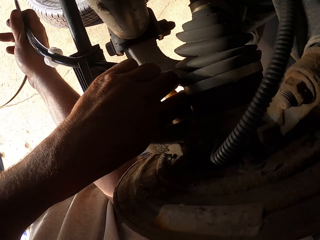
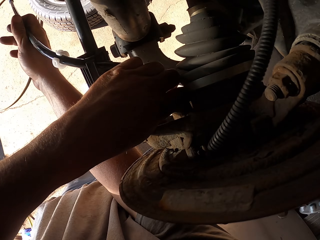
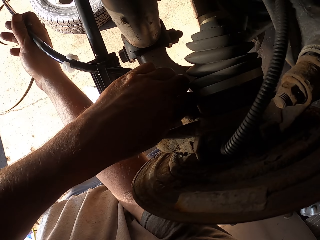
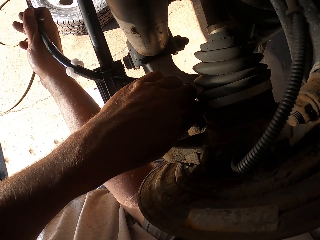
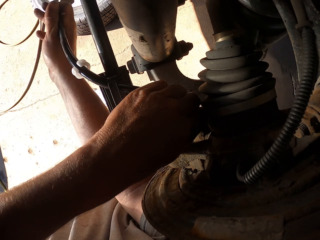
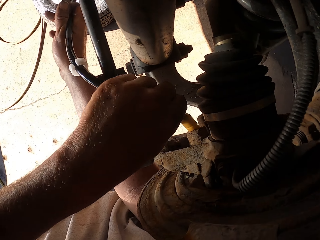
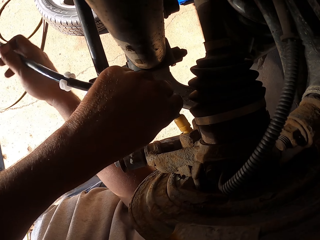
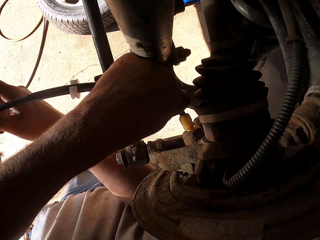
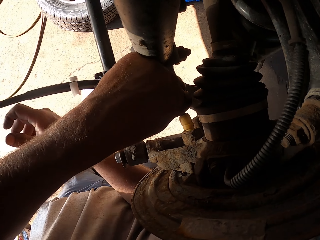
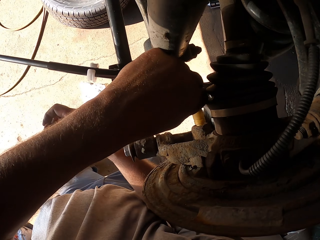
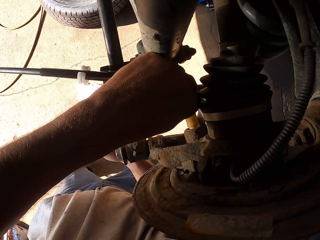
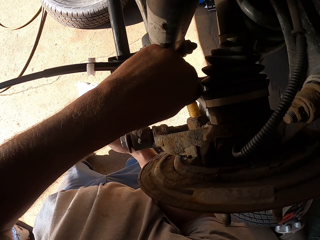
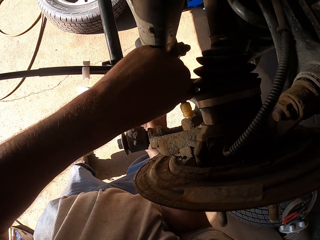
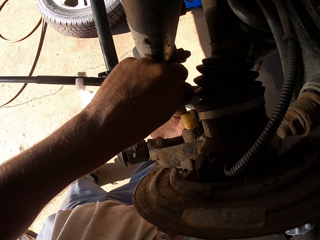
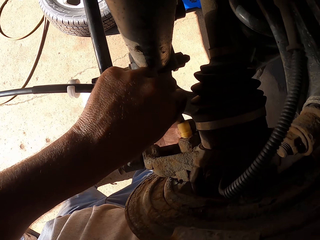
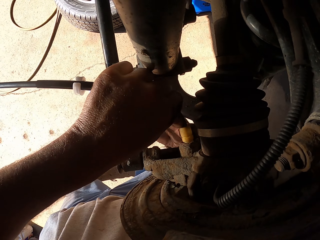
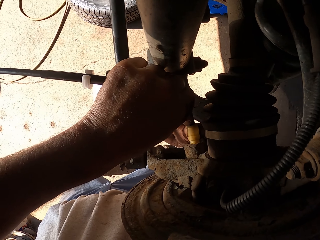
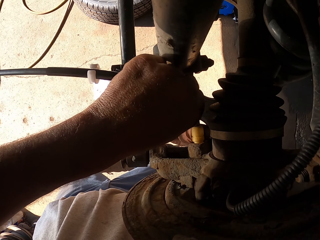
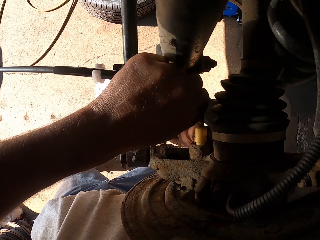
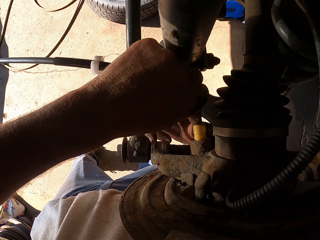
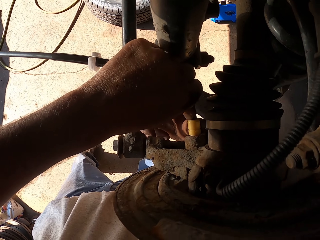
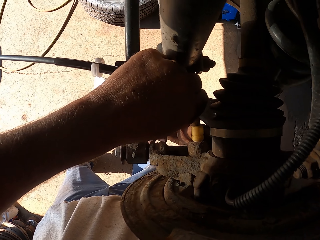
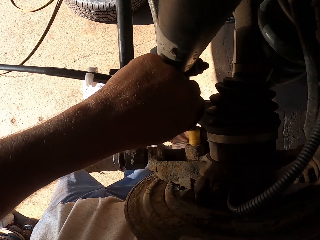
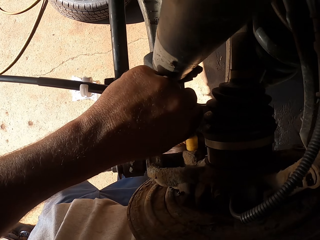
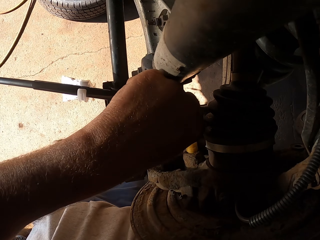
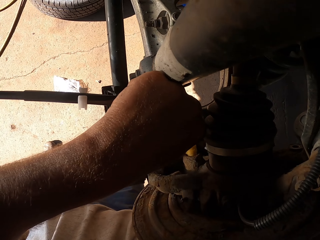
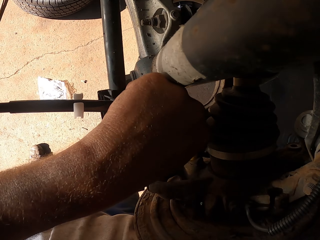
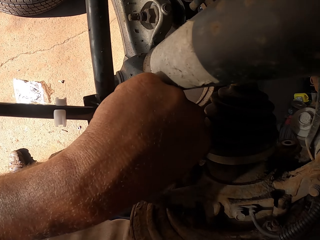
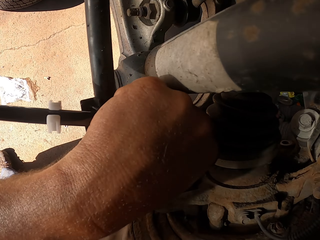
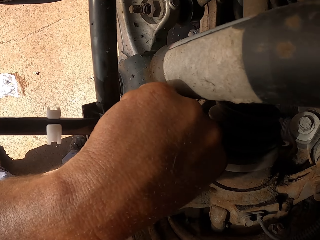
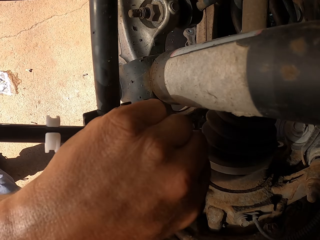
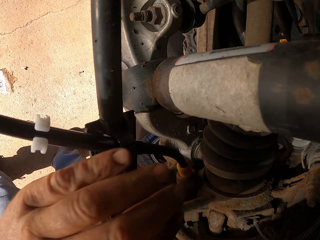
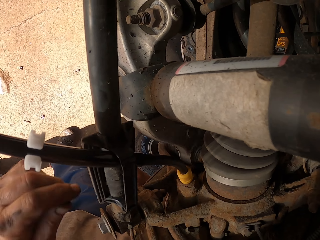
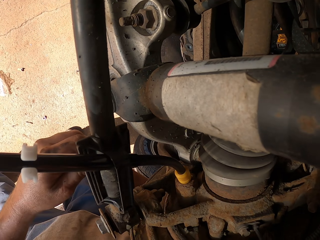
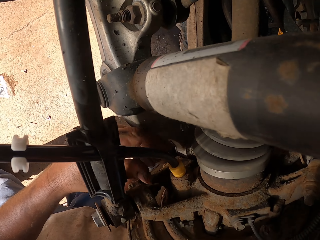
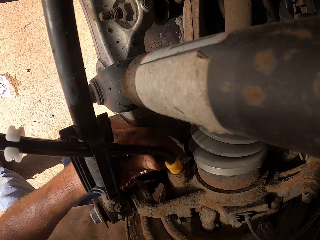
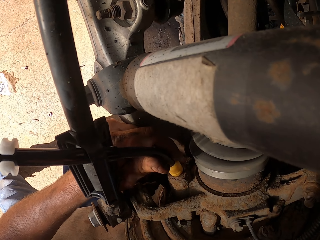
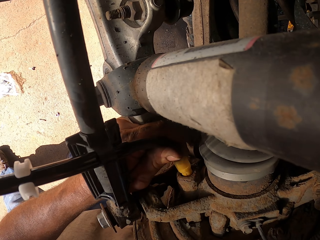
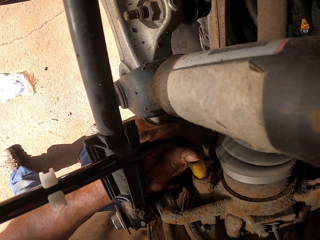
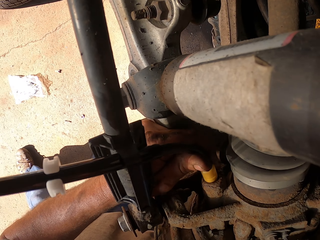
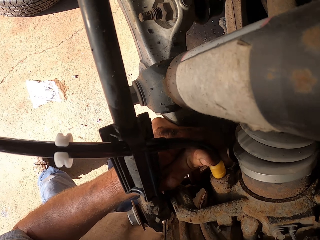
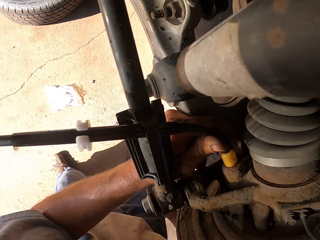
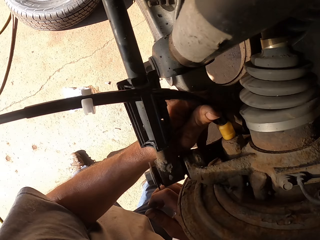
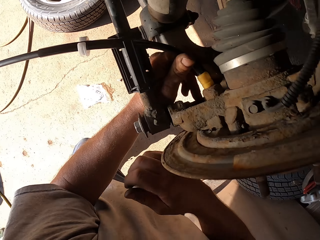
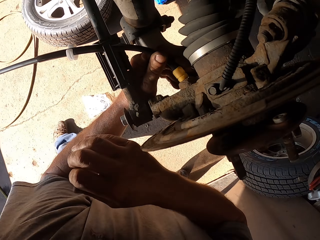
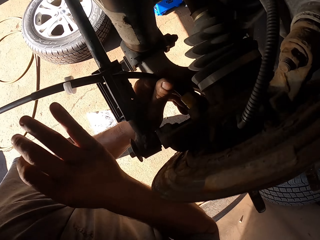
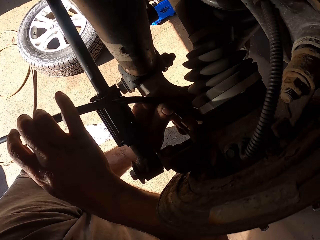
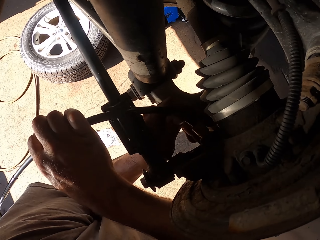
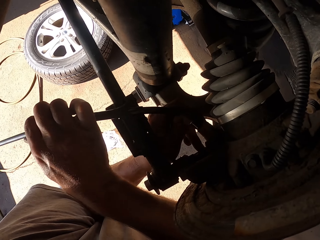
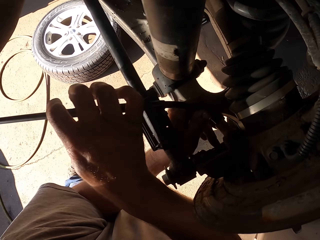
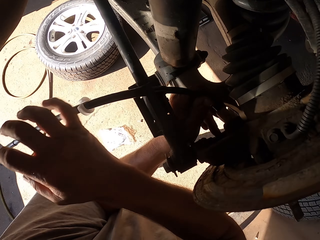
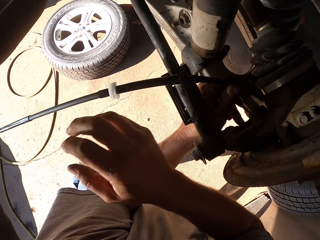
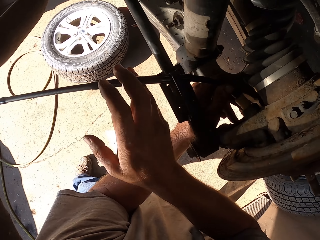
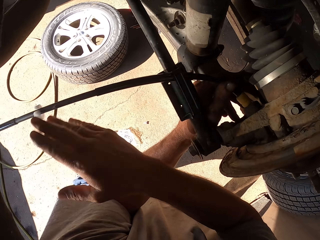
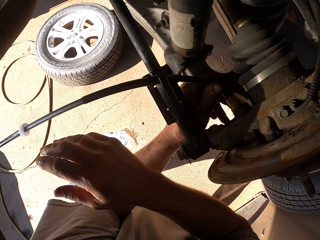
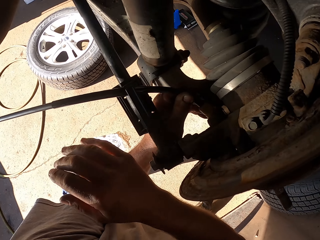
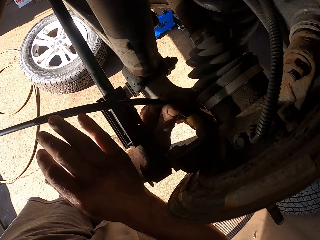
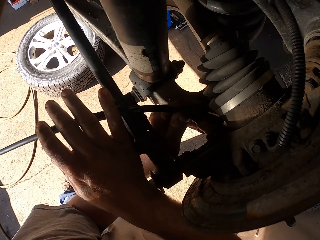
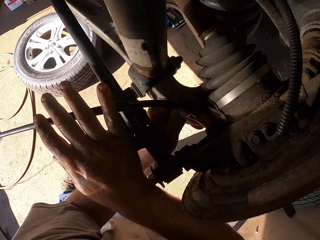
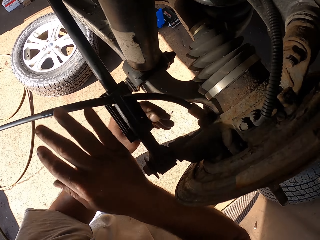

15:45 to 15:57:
The camera wearer fixes the pipe in the wheel hub.

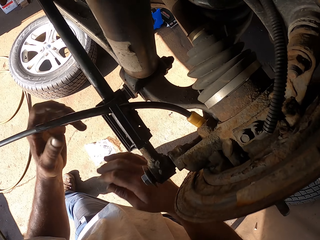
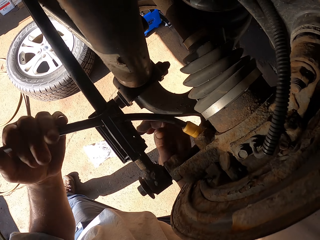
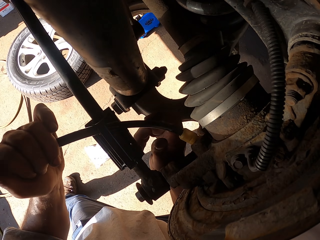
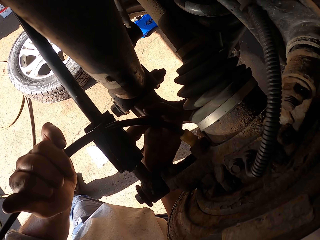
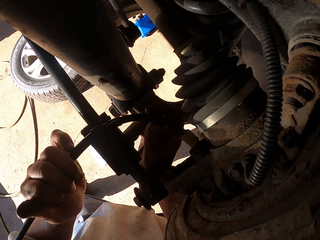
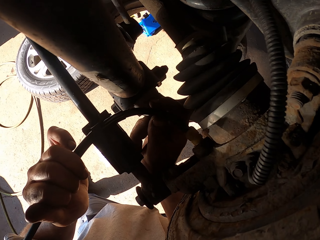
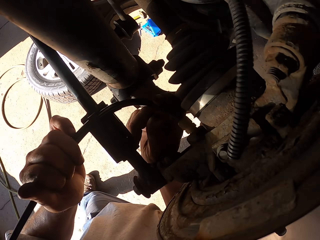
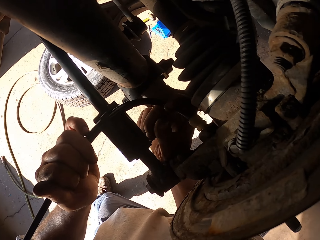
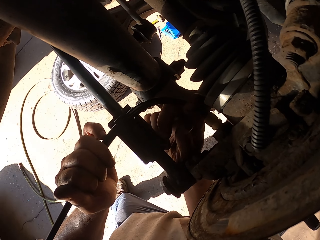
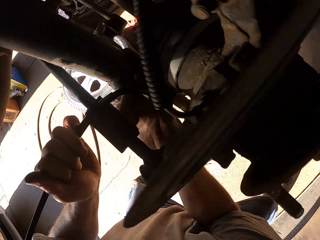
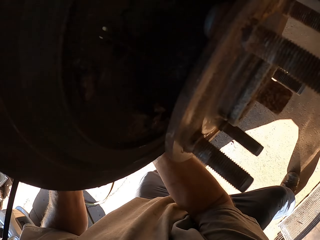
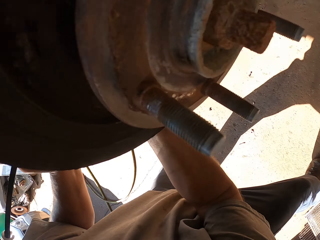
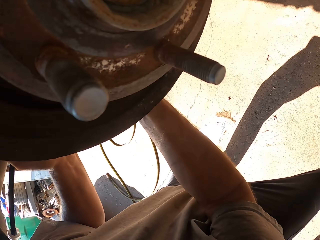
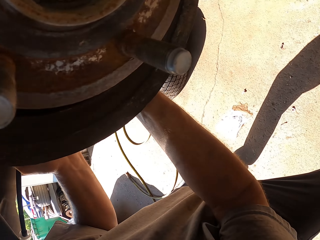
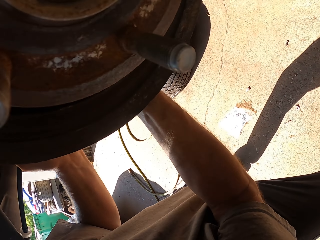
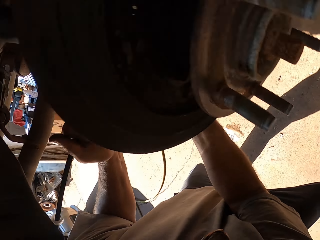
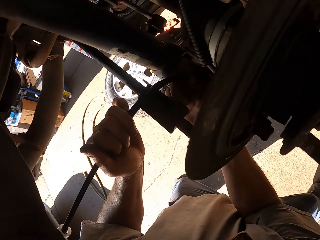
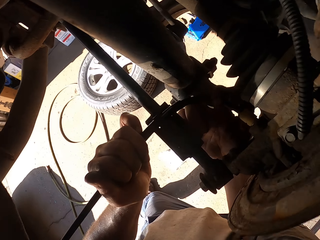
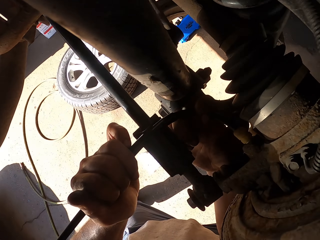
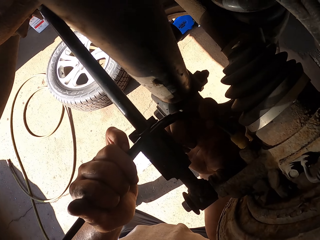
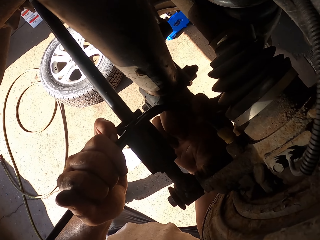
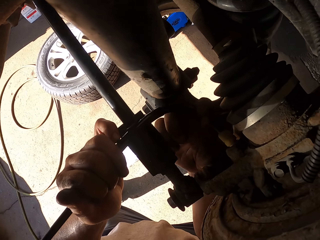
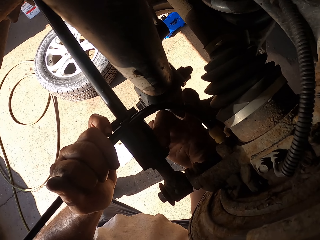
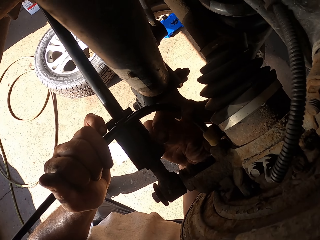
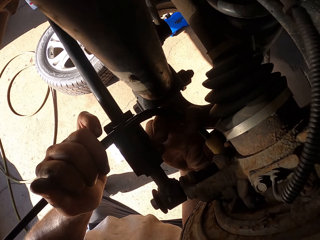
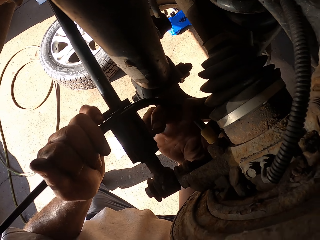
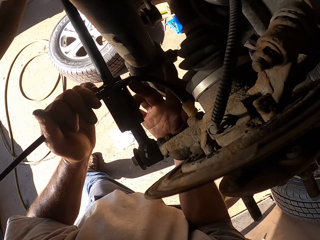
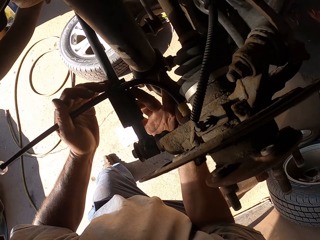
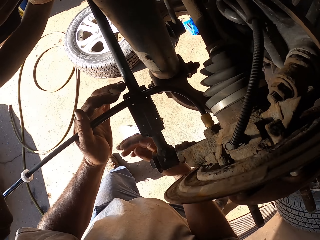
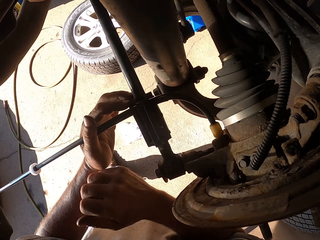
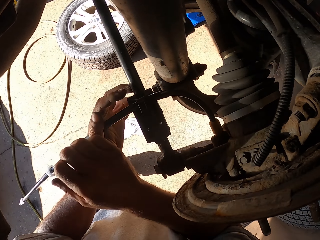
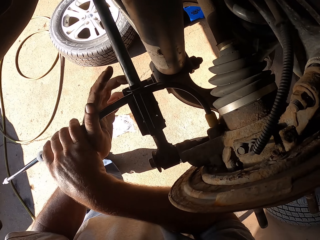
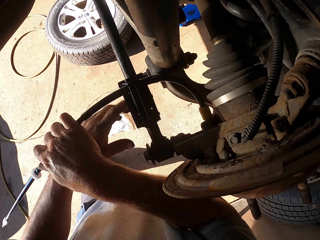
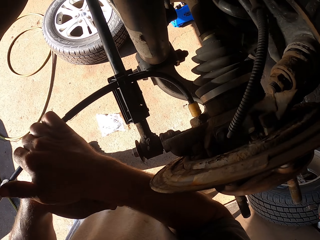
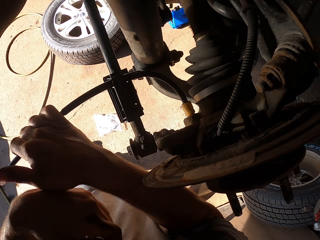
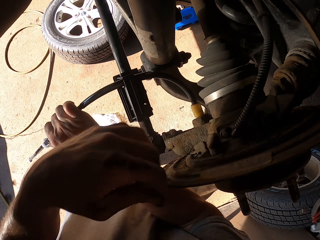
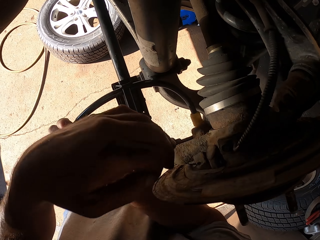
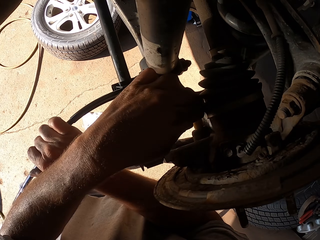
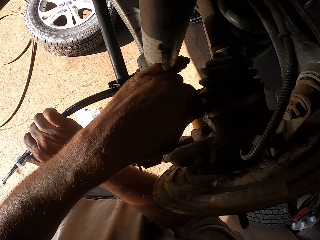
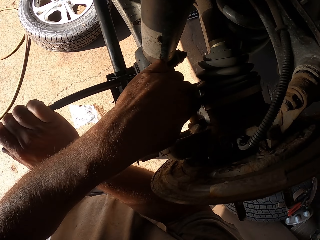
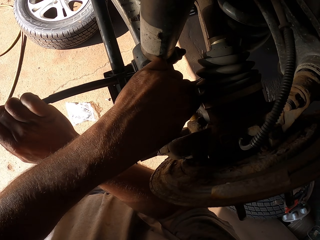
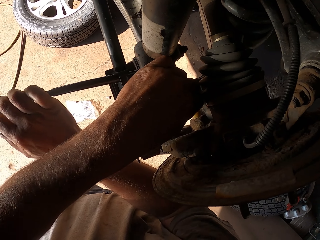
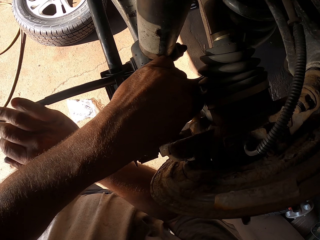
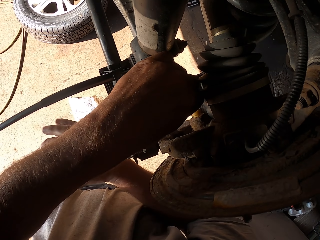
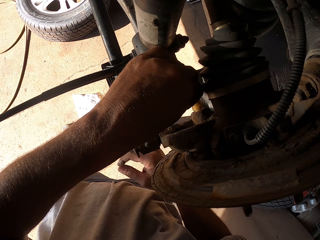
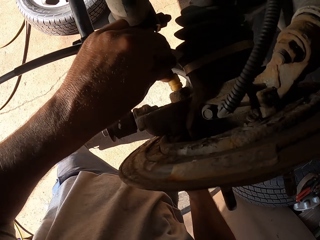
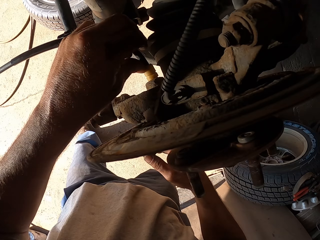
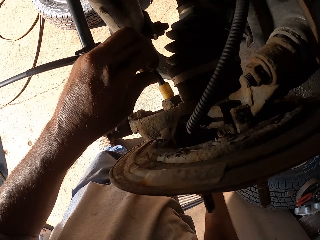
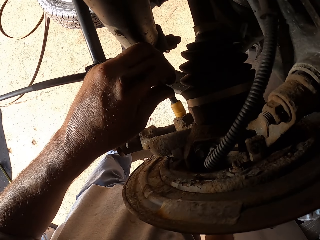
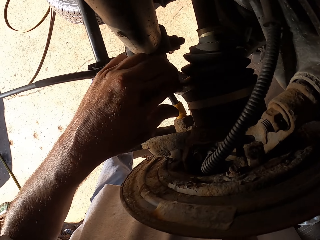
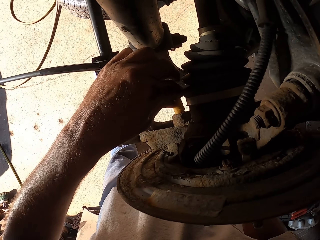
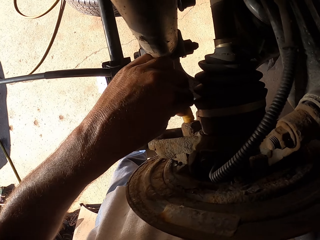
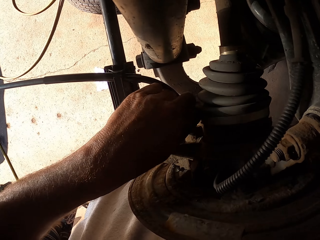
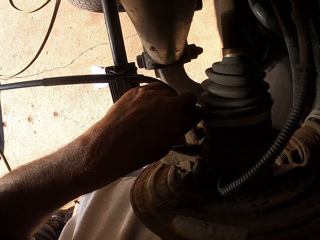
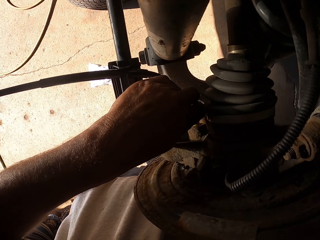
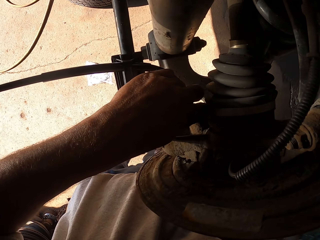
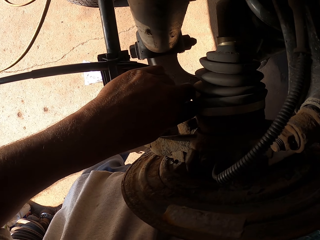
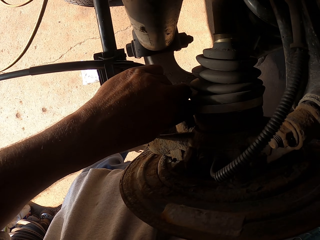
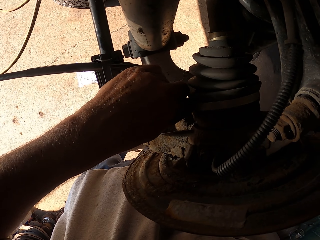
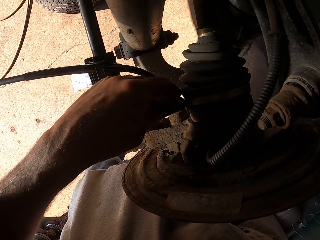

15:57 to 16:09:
The camera wearer adjusts a cable under the car with both hands.
